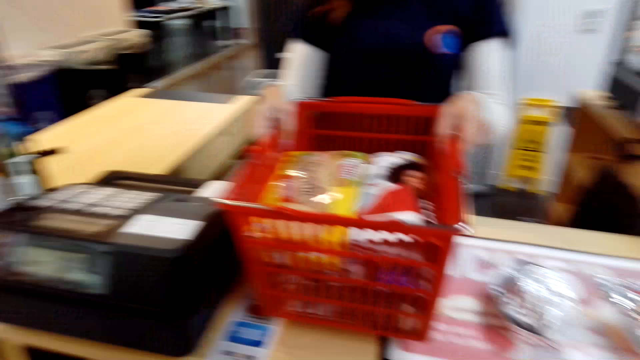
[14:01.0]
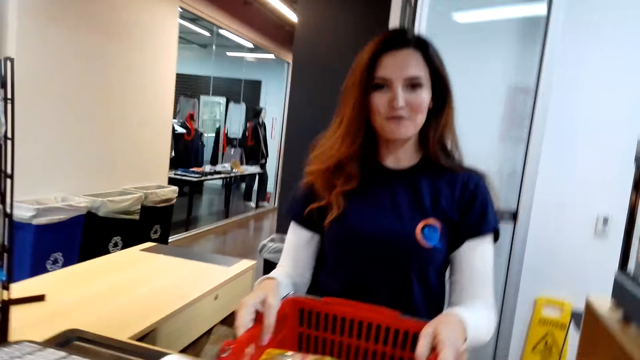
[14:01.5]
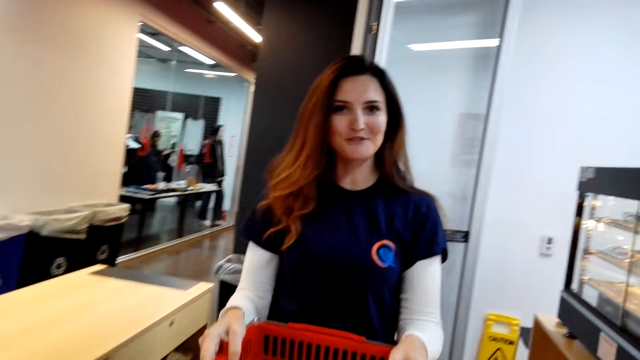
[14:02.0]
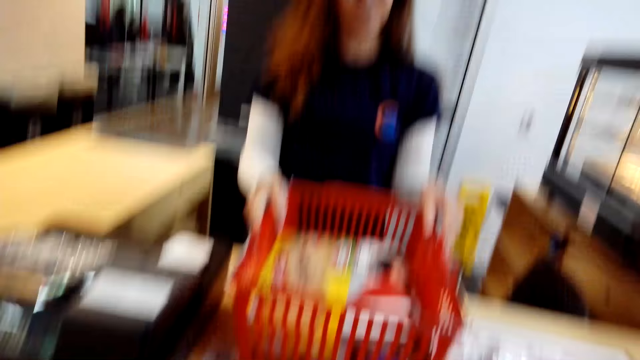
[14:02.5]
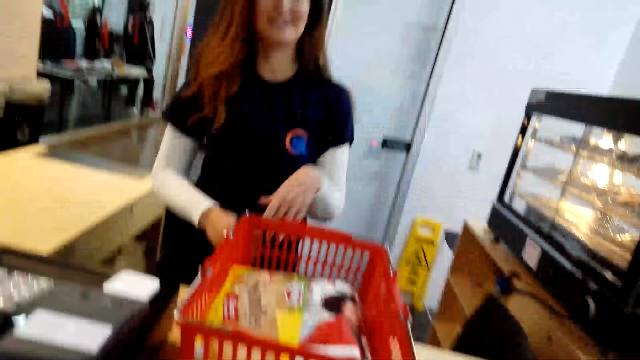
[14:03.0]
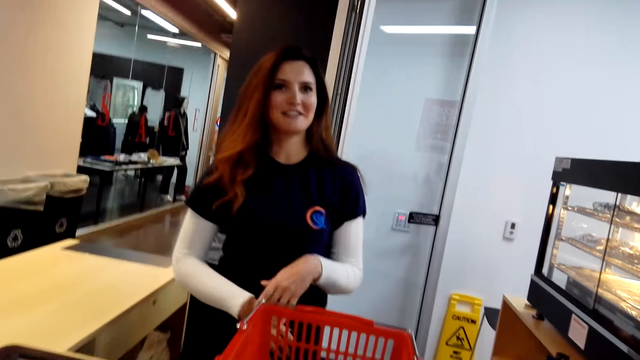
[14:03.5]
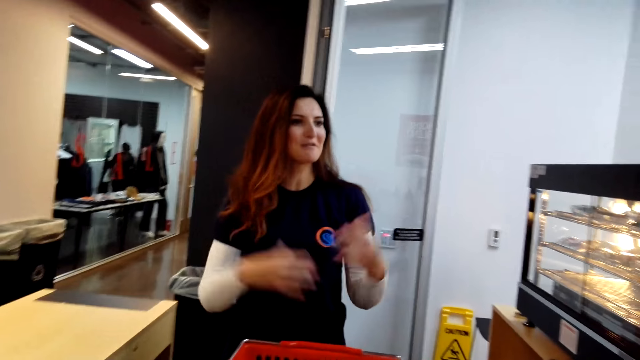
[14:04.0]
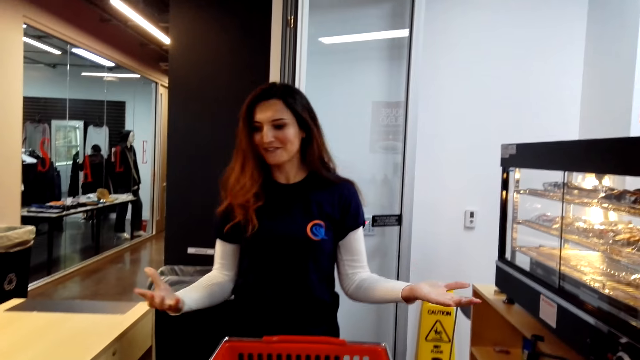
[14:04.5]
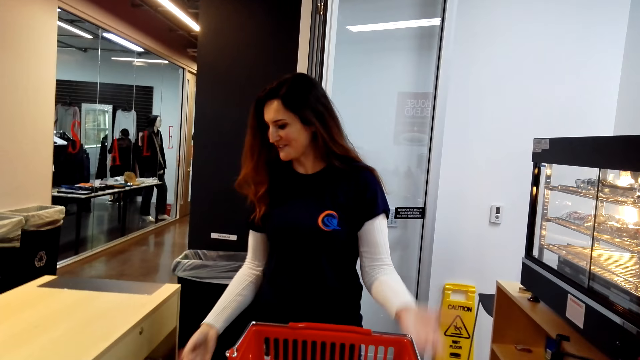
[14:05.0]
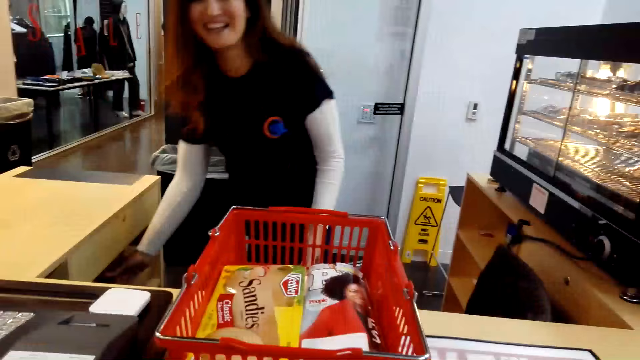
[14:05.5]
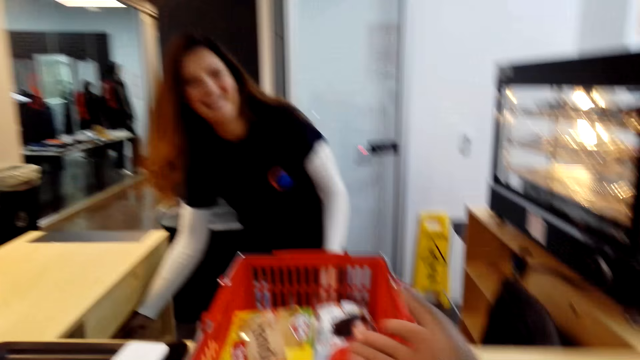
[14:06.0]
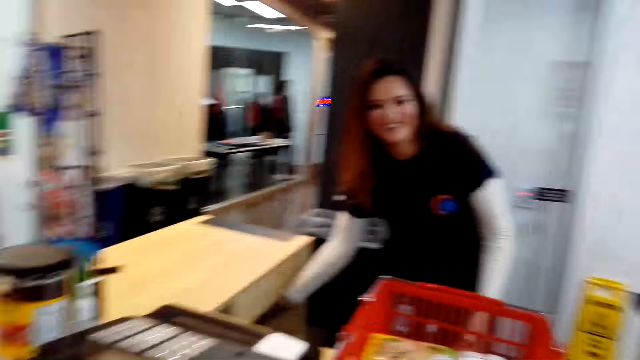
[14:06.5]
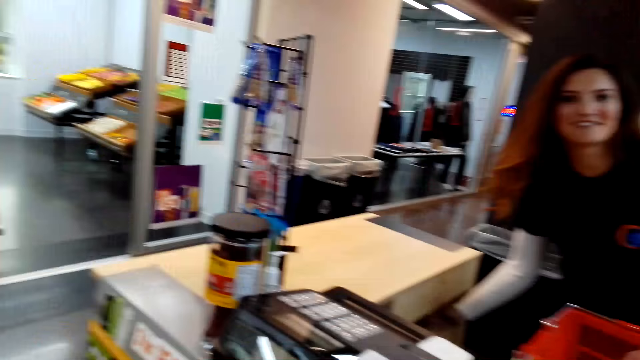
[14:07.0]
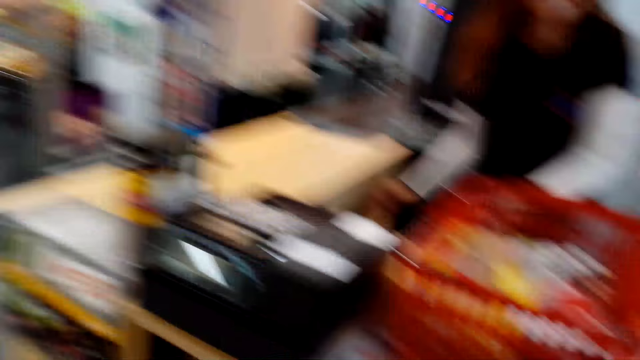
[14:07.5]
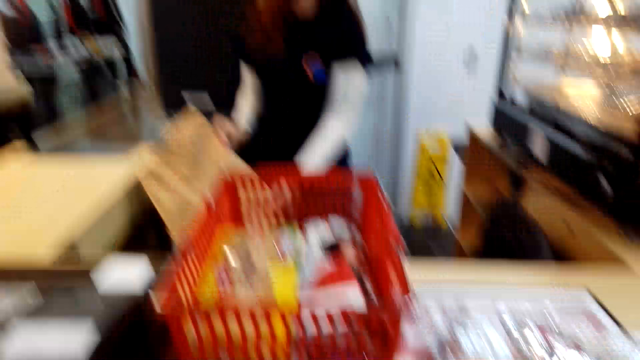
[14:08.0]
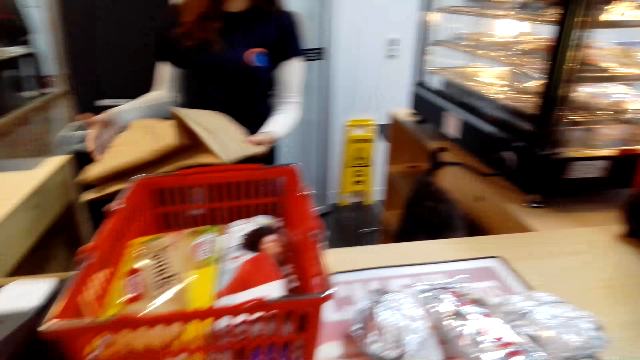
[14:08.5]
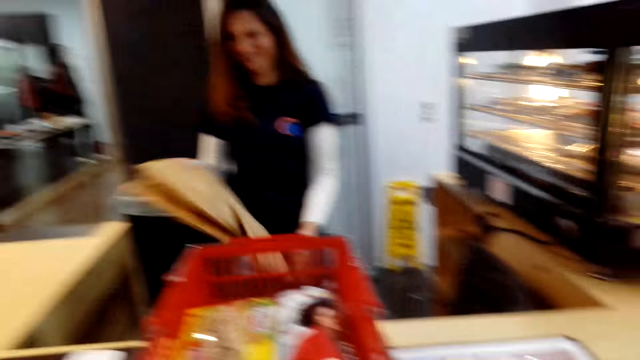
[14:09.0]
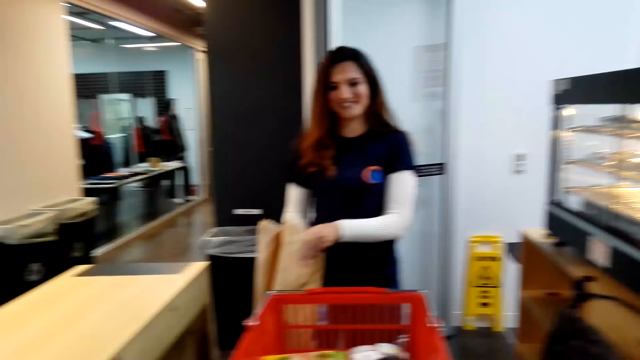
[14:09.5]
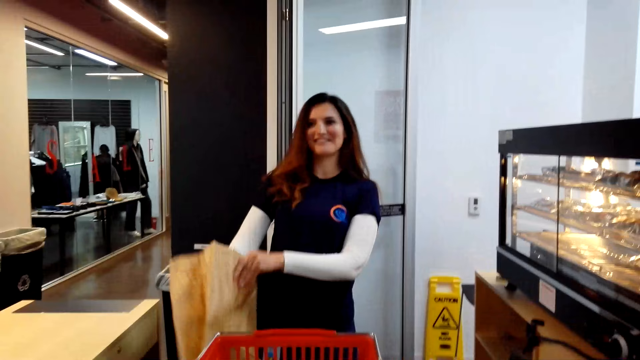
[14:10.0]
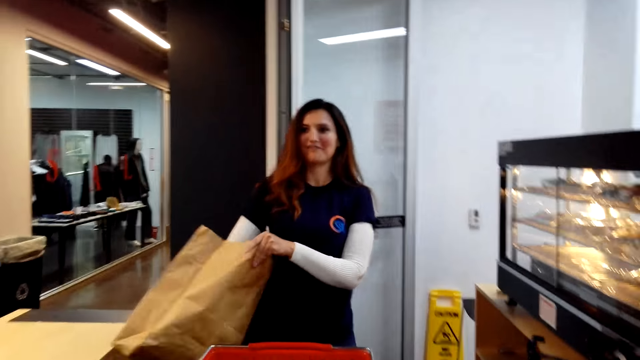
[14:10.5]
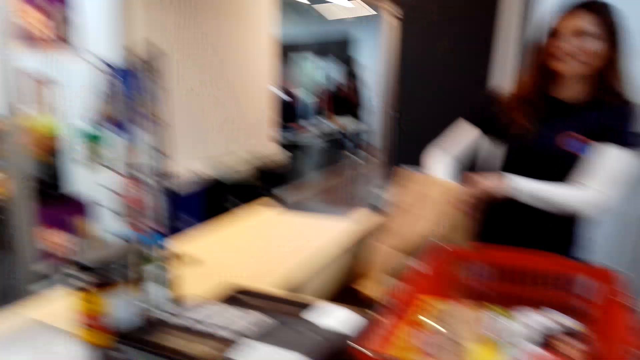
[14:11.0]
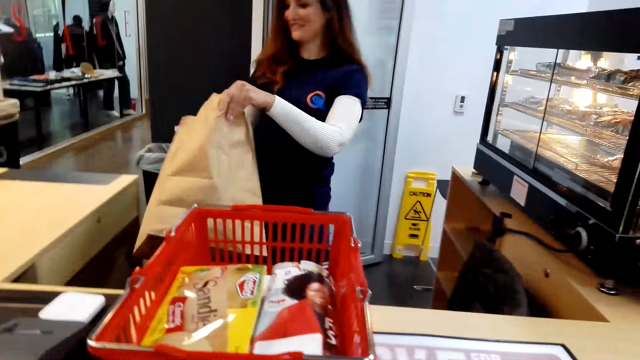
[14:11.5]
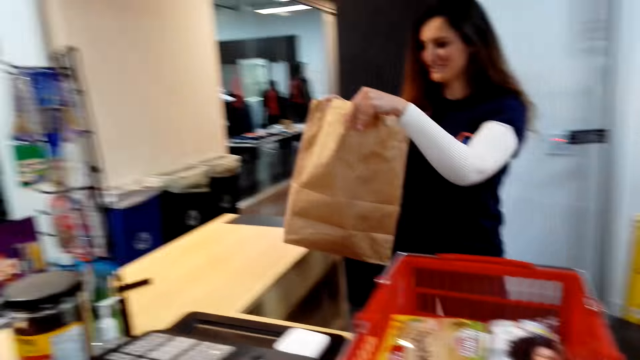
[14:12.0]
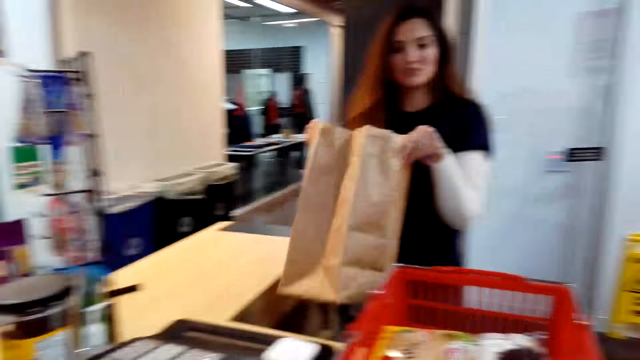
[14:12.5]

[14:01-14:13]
The cashier dialogues to the camera wearer. The cashier picks a shopping bag. The cashier dialogues to the camera wearer again.

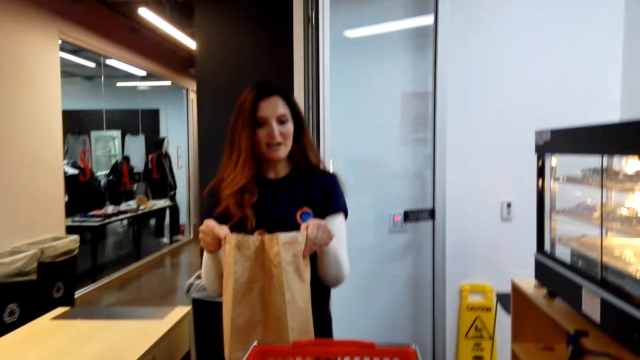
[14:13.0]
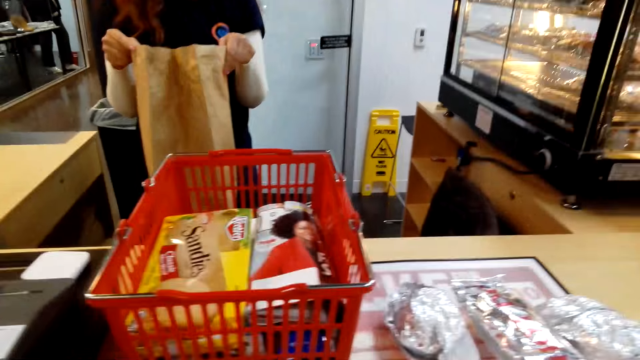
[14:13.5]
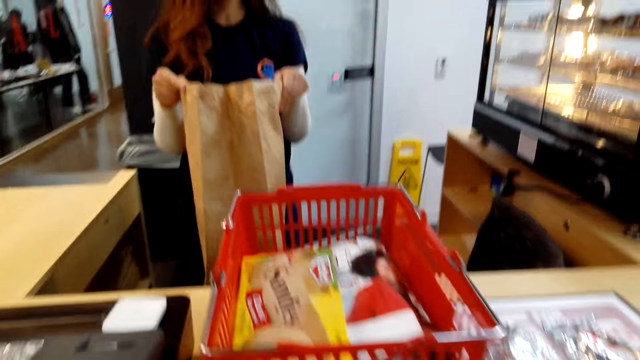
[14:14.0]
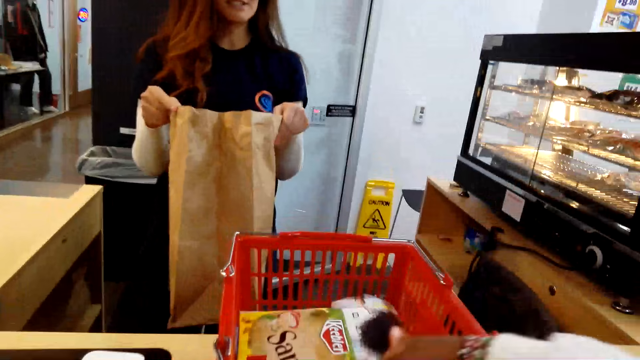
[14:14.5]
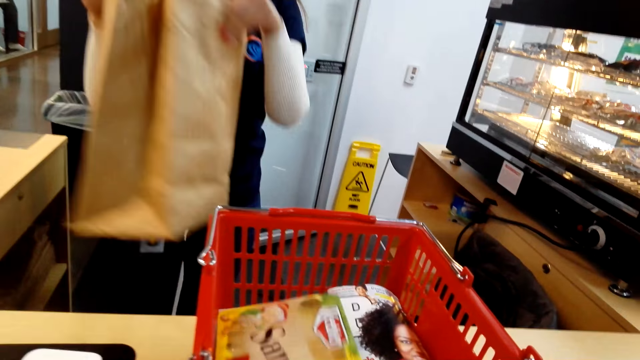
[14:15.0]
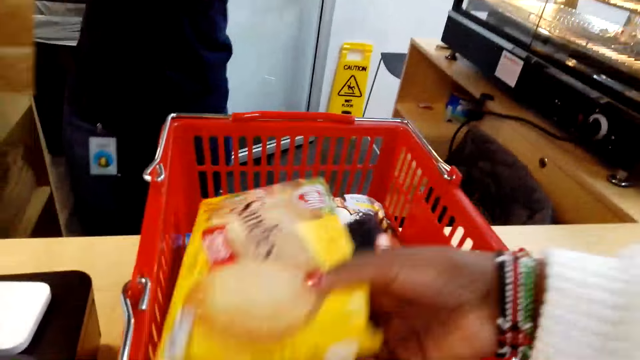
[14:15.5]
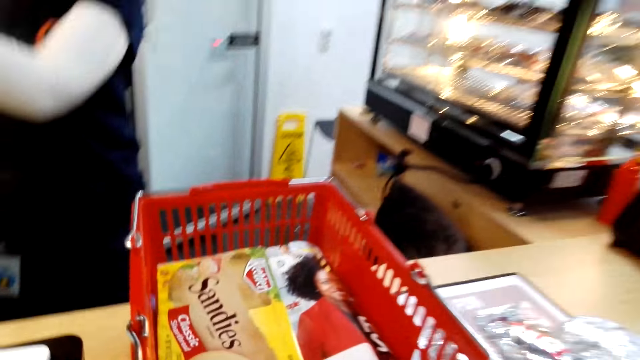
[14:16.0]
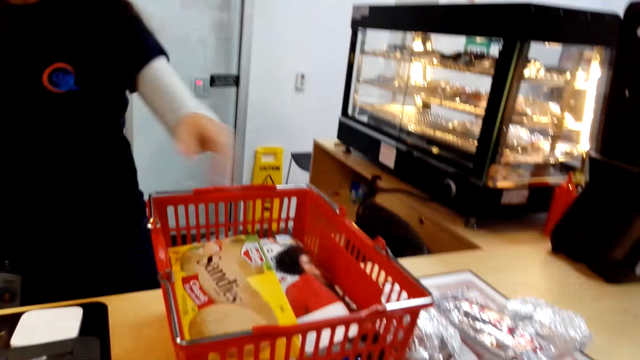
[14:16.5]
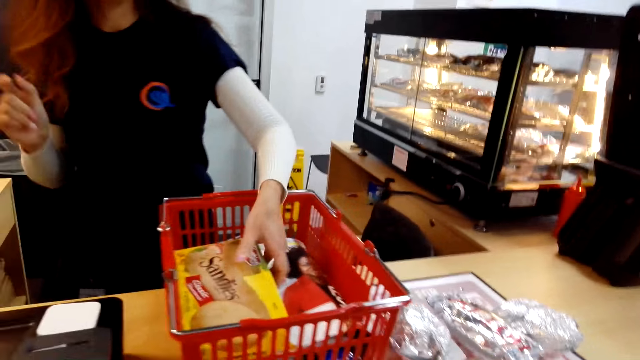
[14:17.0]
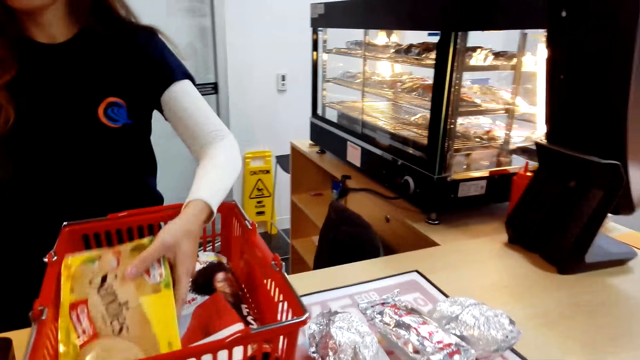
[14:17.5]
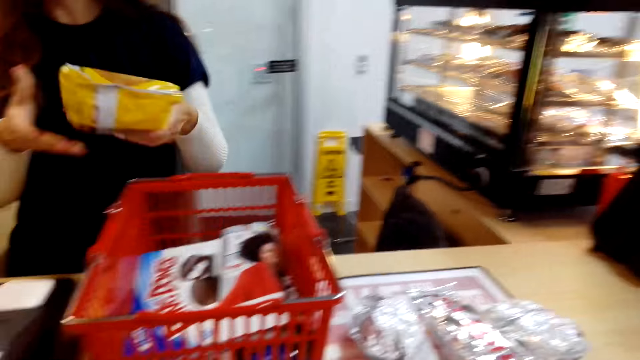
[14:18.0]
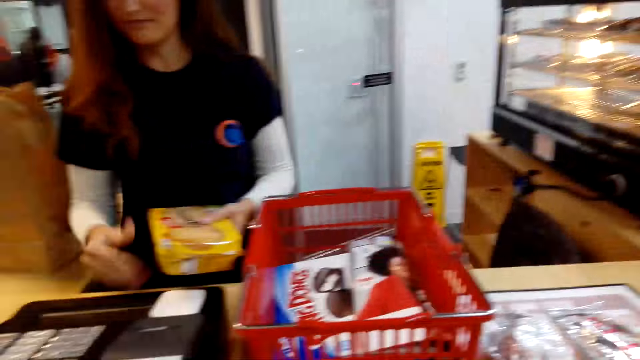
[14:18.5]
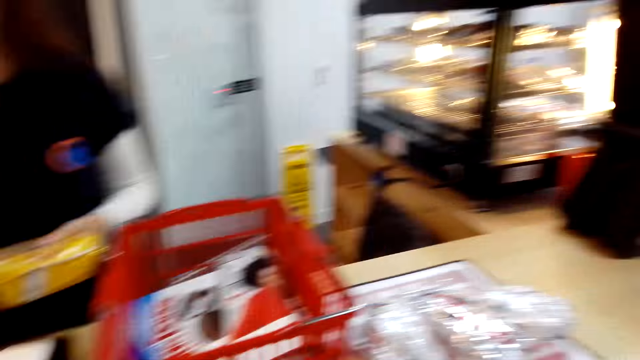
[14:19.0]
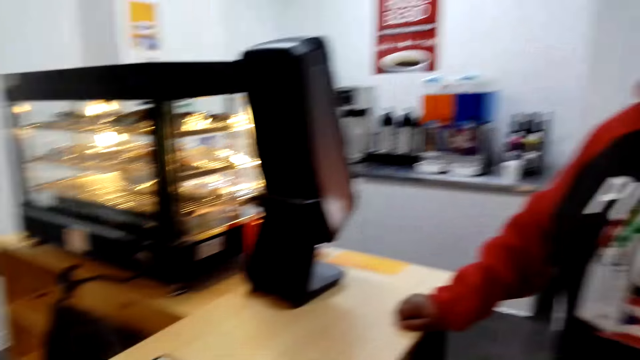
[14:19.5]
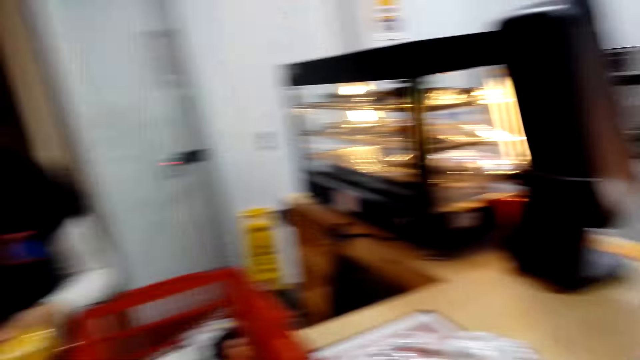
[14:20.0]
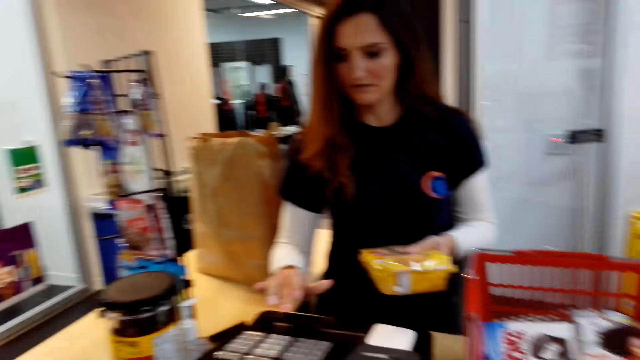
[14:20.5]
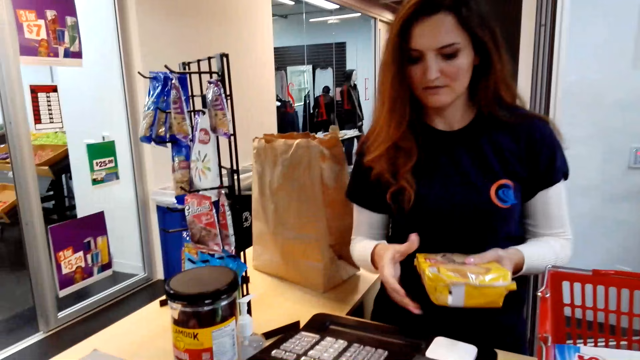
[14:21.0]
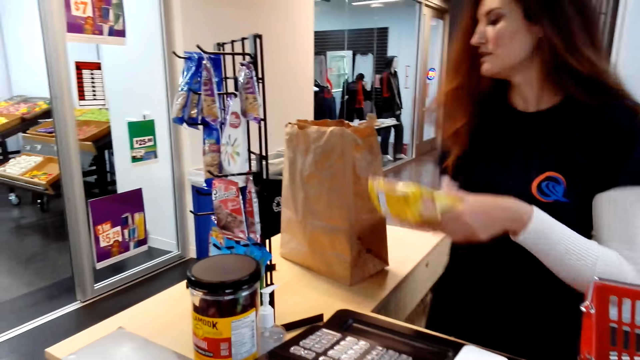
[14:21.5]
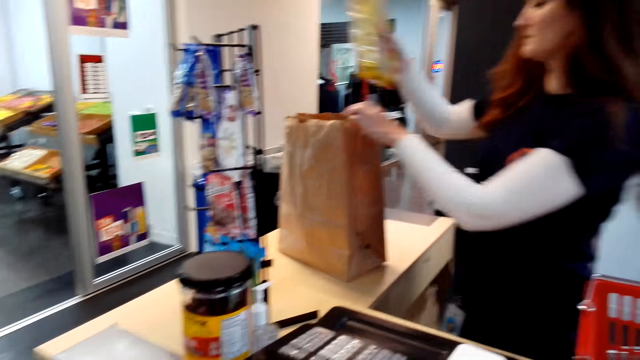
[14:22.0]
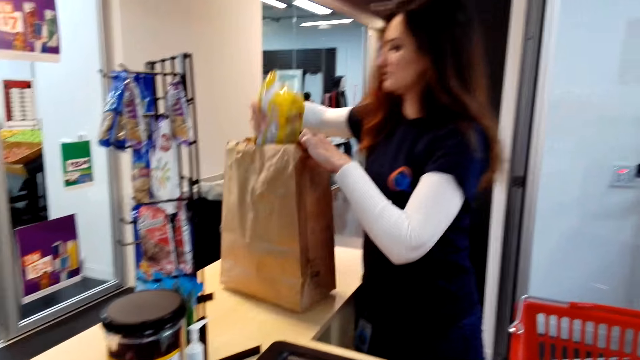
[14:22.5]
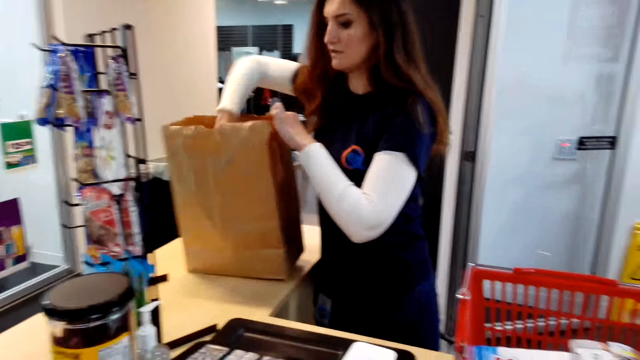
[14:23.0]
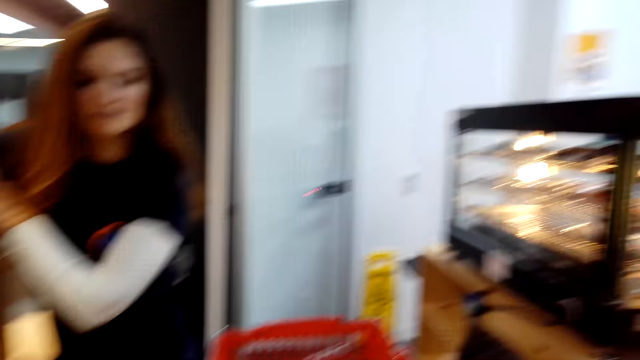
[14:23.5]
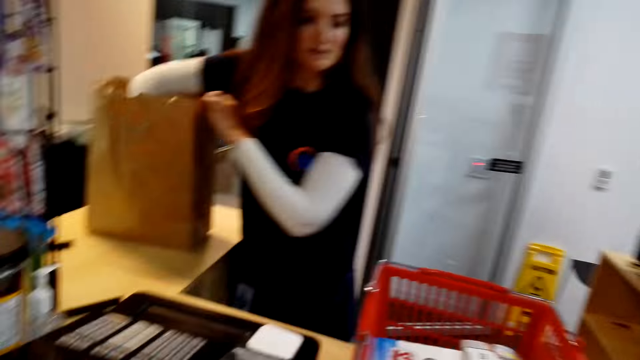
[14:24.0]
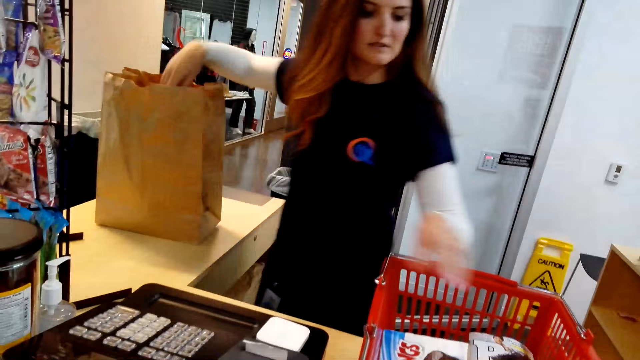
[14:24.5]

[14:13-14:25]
The camera wearer holds a packet of bread. A cashier picks the packet of bread, presses a cash register, and puts the packet of bread in a shopping bag.
